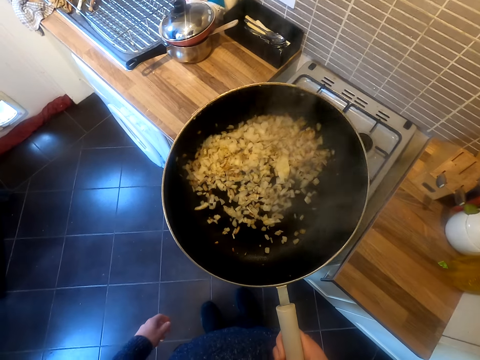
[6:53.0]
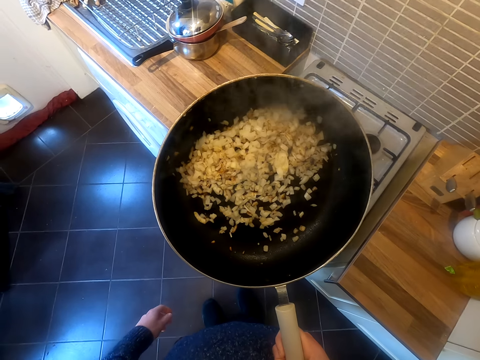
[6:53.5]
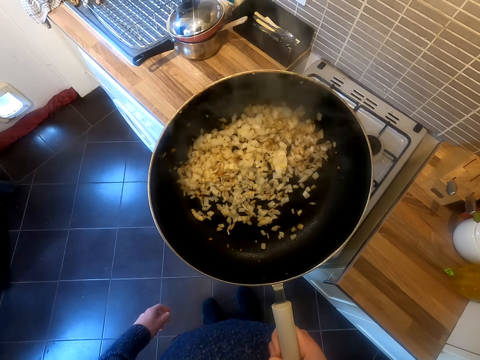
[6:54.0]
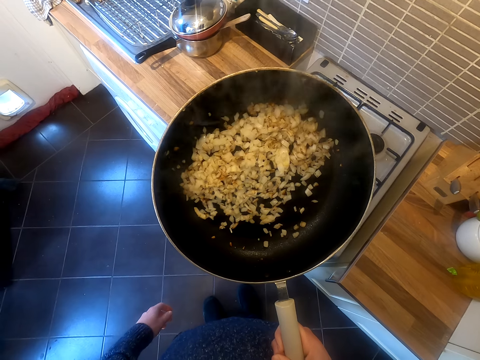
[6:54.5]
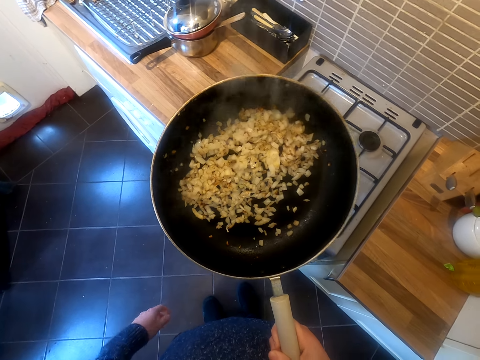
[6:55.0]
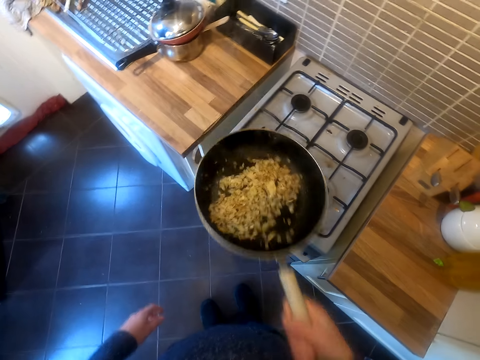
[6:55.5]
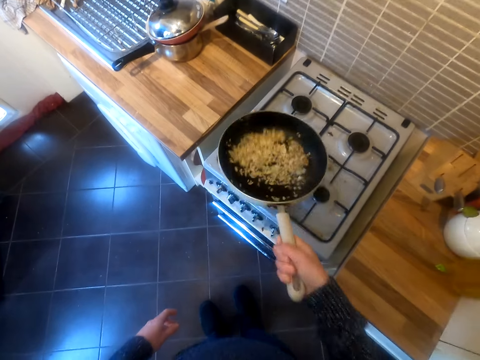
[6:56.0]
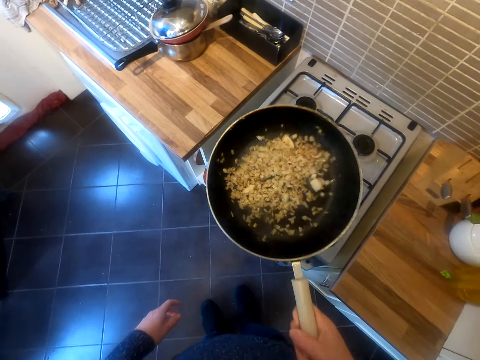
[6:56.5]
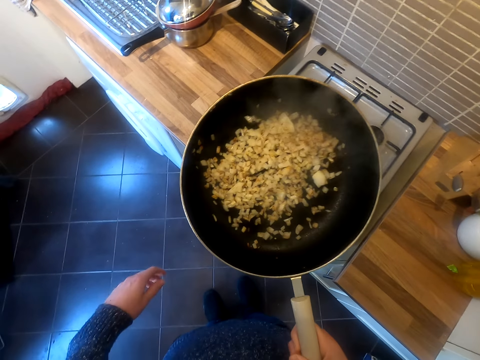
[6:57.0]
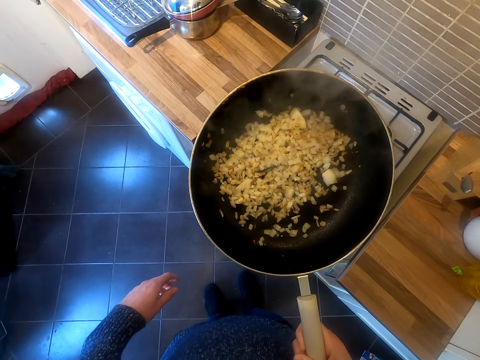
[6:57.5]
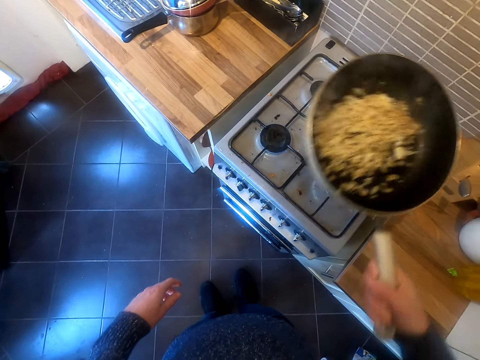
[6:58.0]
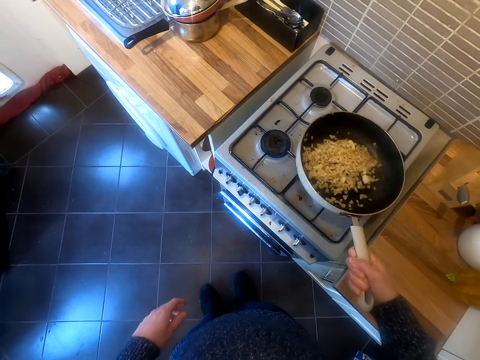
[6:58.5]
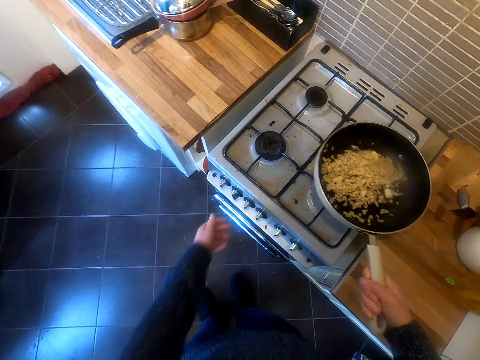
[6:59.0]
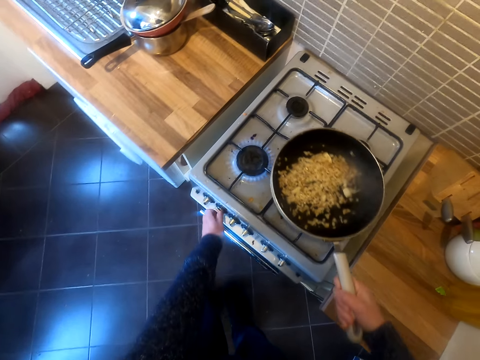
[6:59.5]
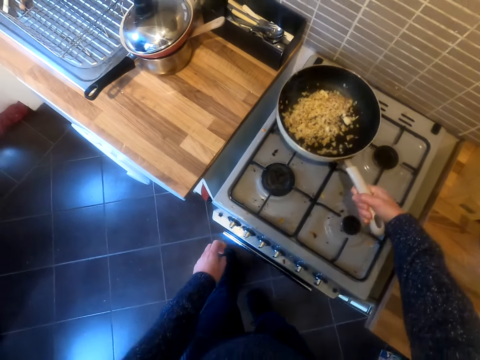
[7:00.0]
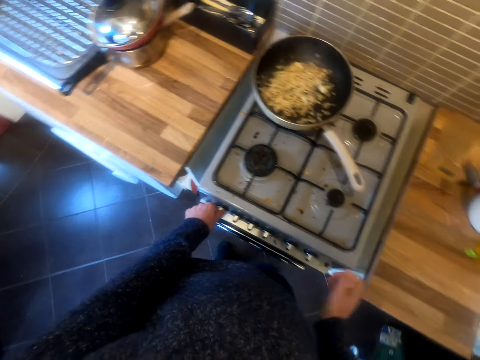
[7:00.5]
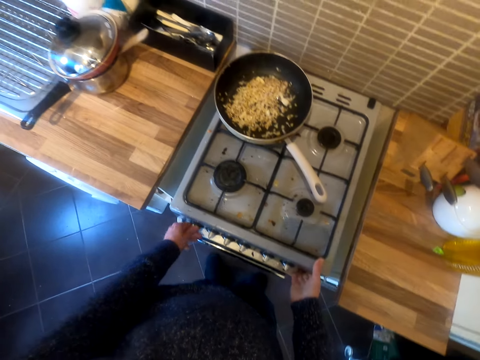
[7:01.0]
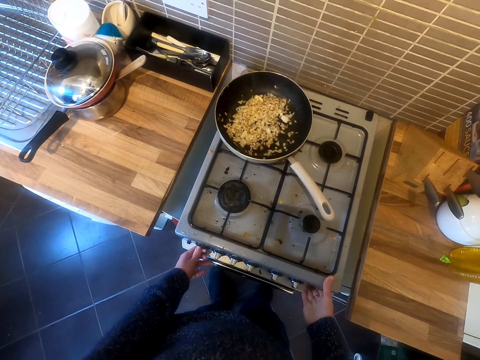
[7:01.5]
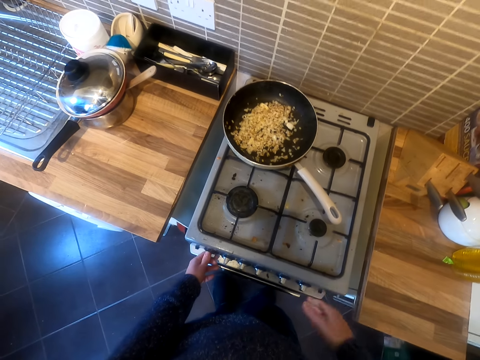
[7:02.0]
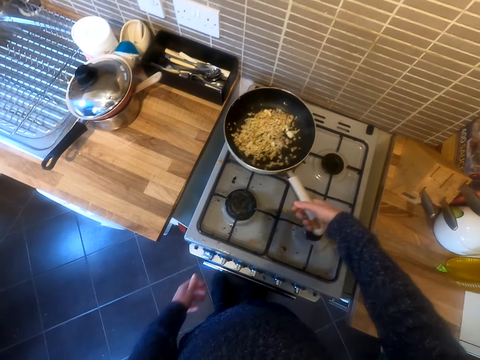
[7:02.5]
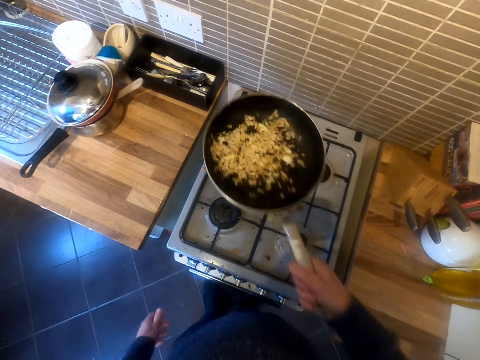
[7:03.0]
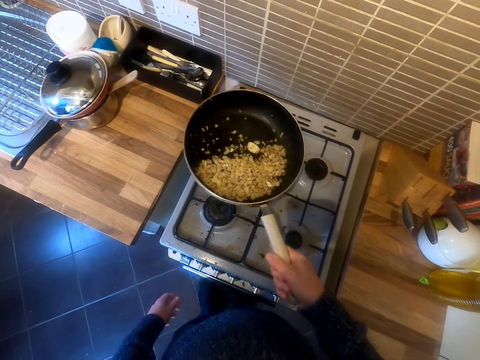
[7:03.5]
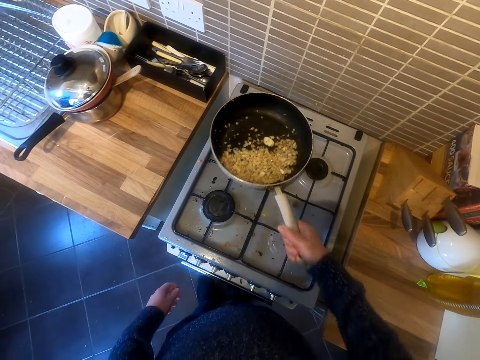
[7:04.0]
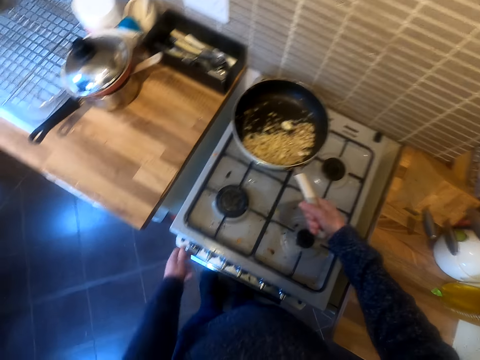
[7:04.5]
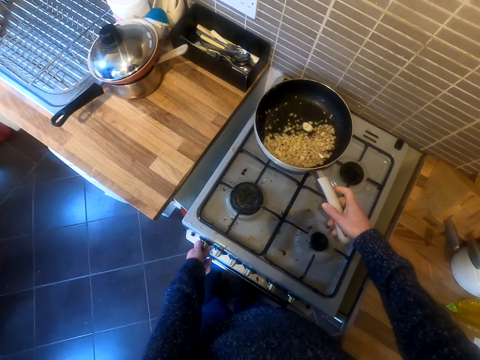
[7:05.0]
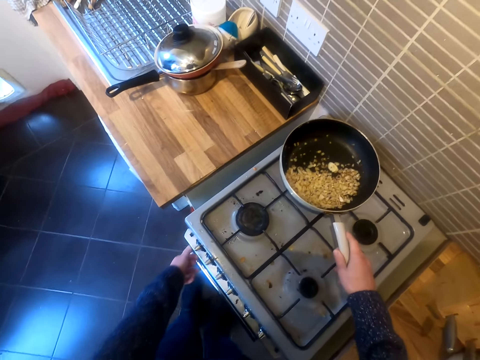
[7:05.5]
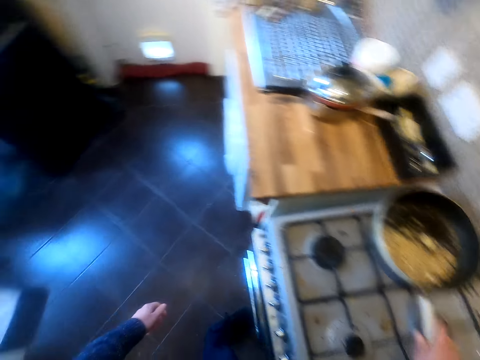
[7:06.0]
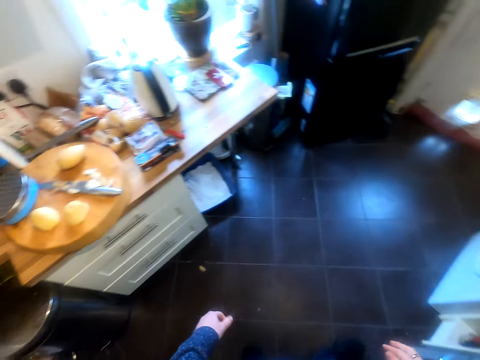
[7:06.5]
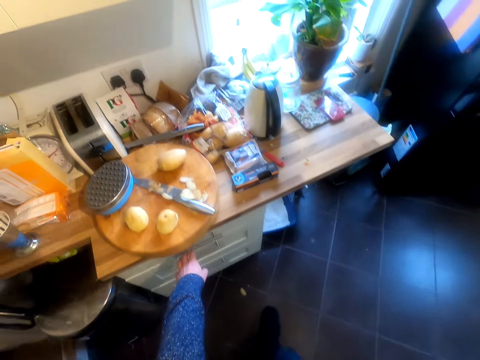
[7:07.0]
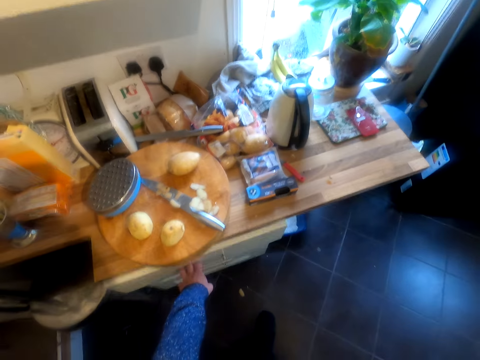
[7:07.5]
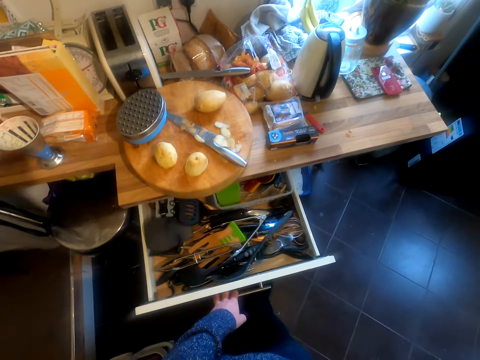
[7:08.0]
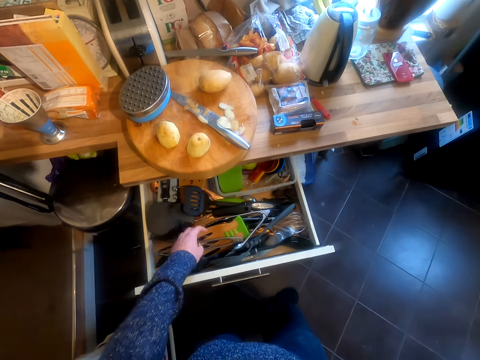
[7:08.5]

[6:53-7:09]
The camera wearer looks at the onions. They shake the frying pan. They look at the onions. They lower the frying pan on the cooker. They turn the cooker knob. They put the frying pan on the cooker. They turn on the cooker. They take the frying pan. They shake the frying pan with food. They put the frying pan on the cooker. They turn a cooker knob. They move in the kitchen. They pull a drawer.

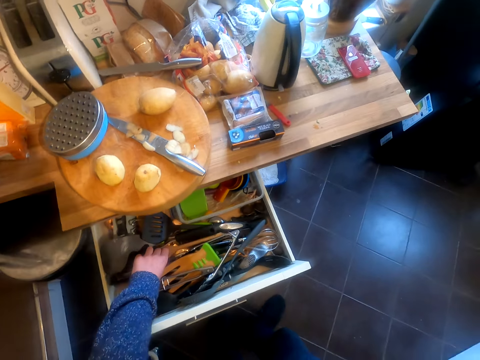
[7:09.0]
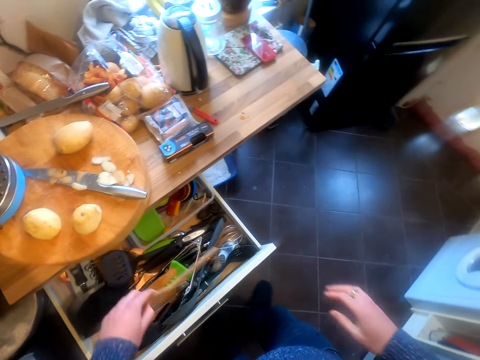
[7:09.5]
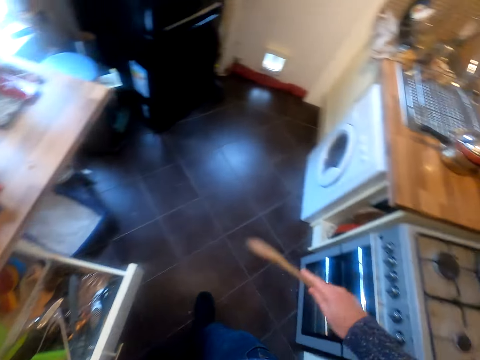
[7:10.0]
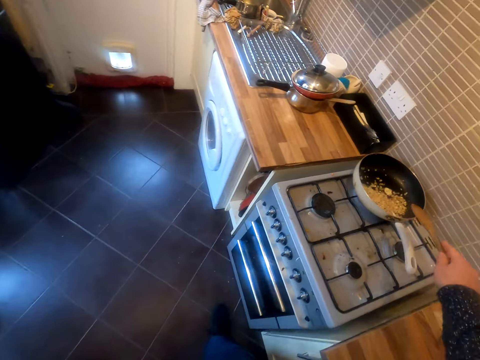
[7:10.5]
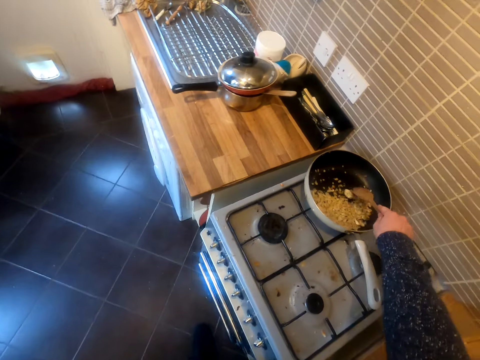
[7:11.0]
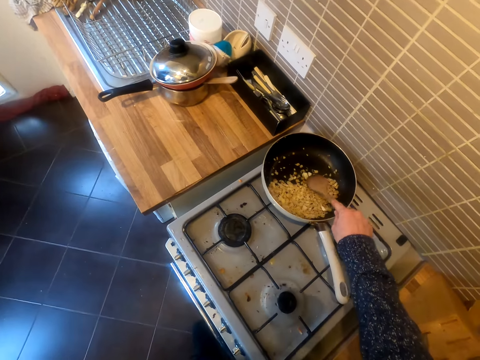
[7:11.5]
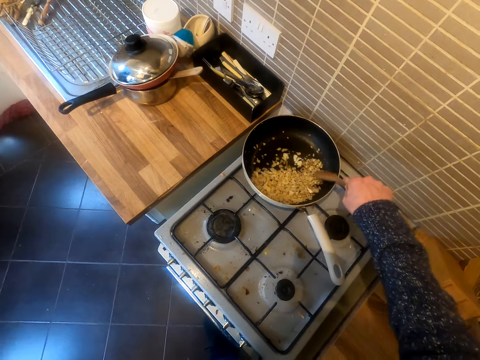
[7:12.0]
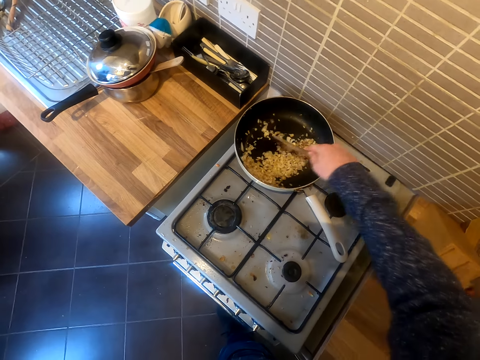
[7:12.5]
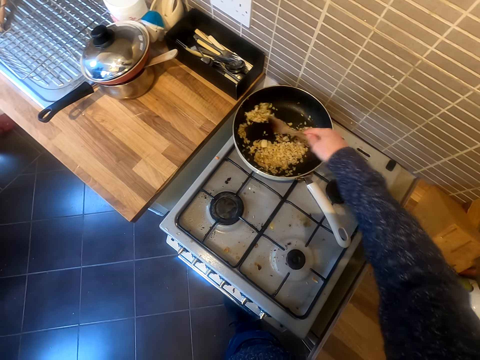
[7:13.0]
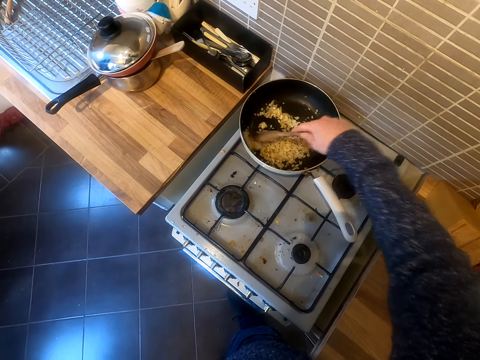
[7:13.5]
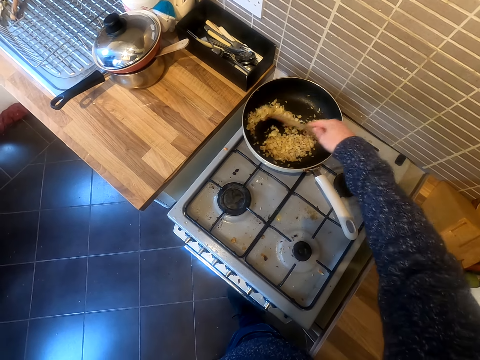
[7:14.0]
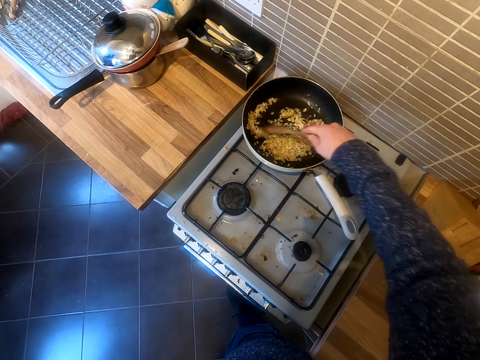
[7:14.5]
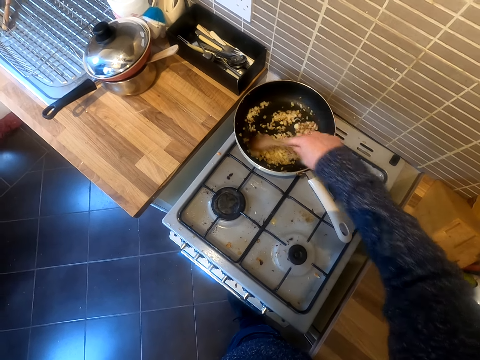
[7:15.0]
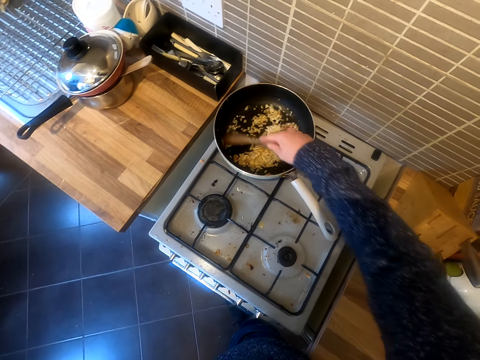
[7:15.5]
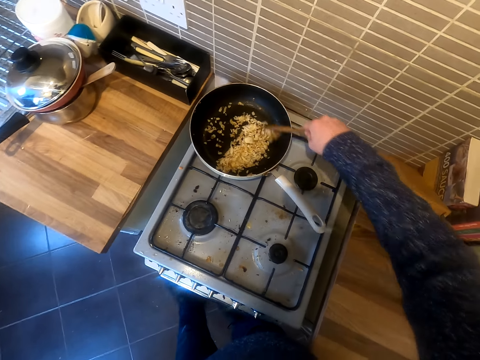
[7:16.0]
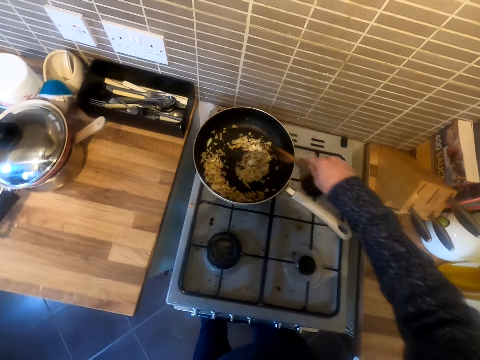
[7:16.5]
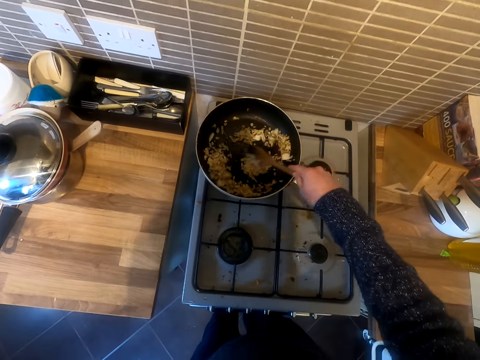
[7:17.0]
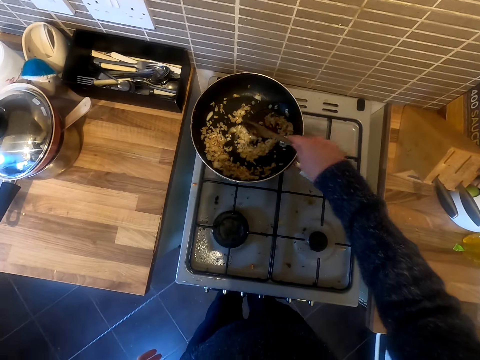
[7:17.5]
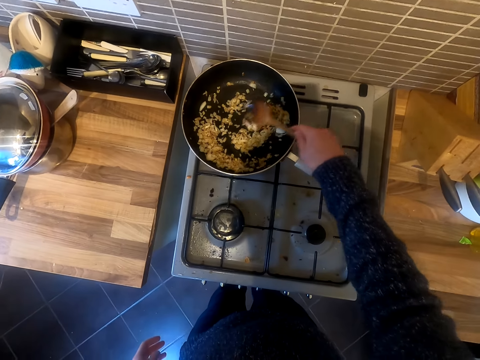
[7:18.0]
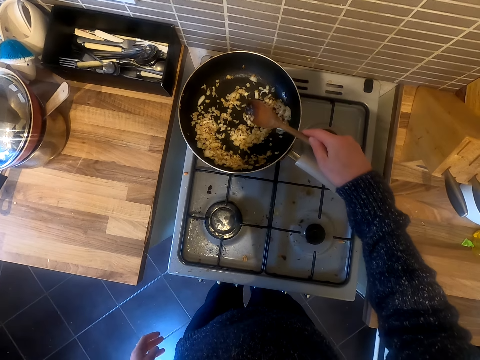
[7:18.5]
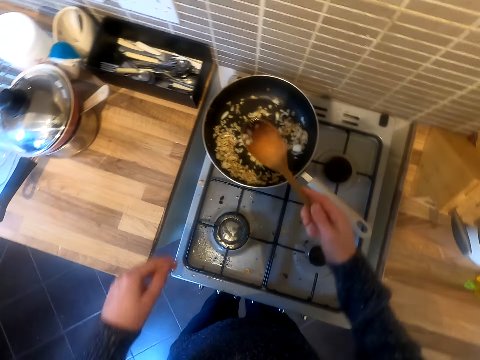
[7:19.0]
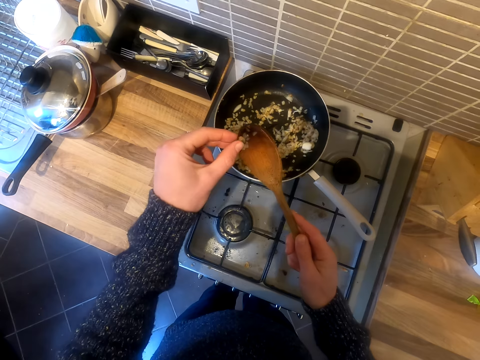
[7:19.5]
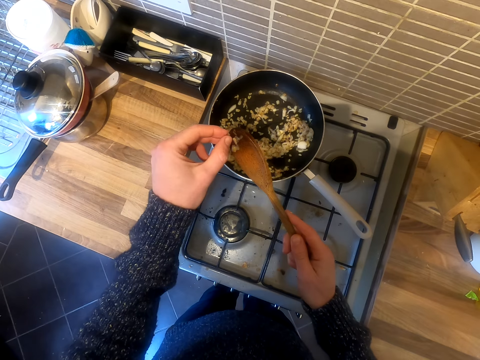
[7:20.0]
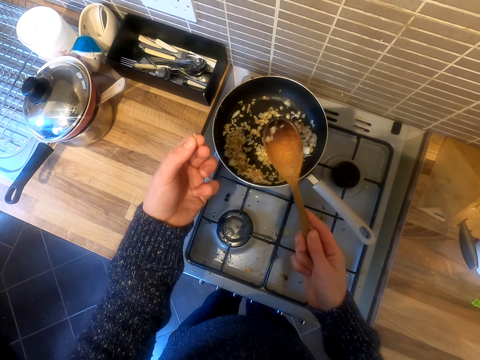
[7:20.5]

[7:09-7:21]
The camera wearer takes a cooking stick. They pass the cooking stick to the right hand. They tap the onions with the cooking stick. They cook the food with the cooking stick. They turn the onion. They take onion on the cooking stick. They pick food from the cooking stick.
